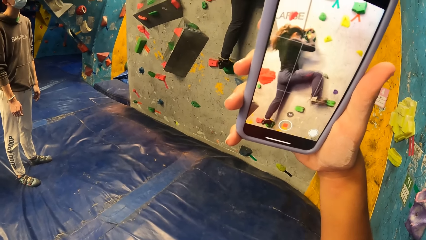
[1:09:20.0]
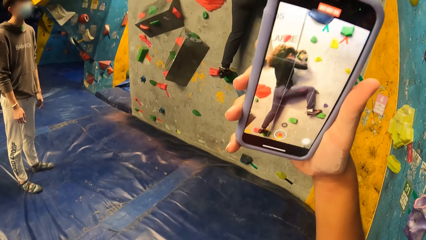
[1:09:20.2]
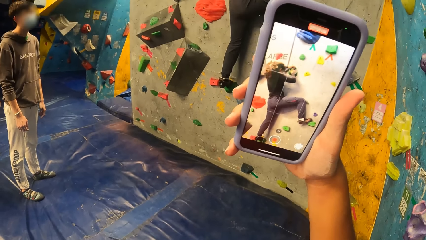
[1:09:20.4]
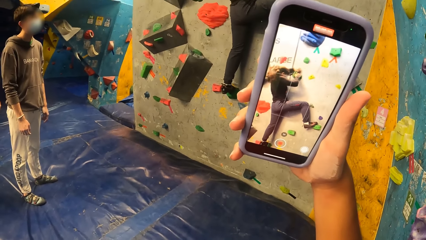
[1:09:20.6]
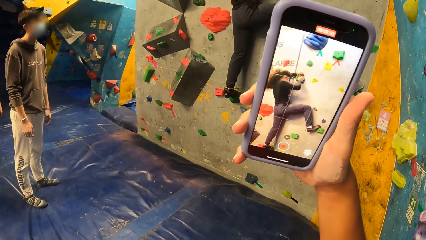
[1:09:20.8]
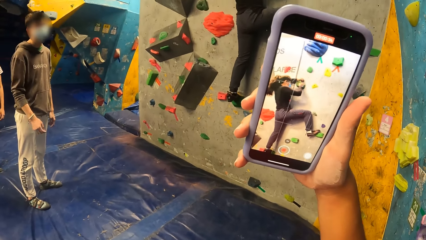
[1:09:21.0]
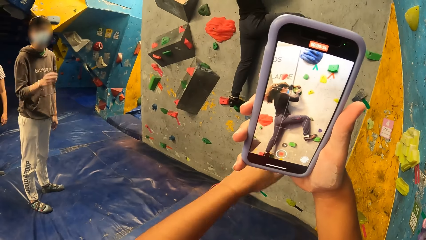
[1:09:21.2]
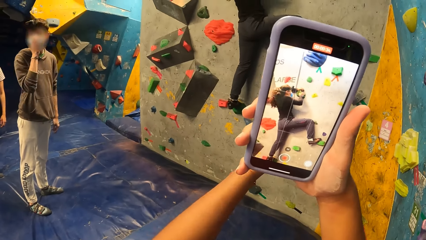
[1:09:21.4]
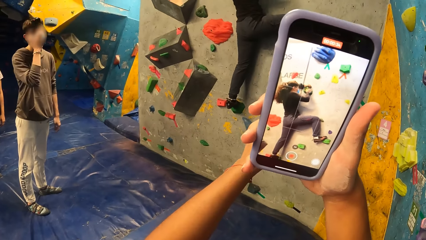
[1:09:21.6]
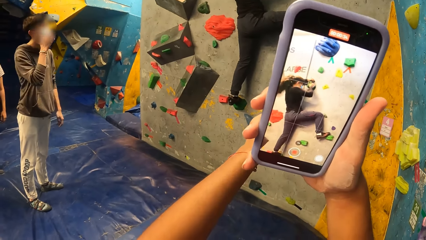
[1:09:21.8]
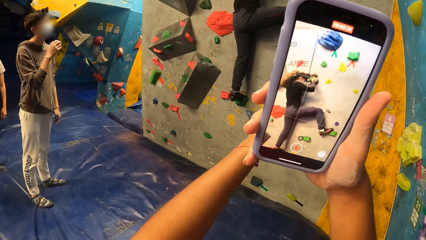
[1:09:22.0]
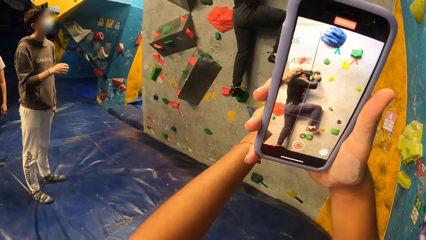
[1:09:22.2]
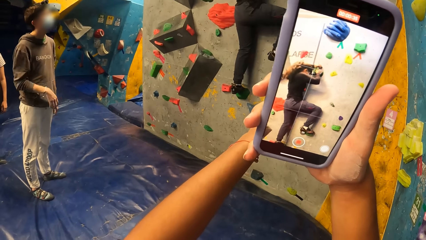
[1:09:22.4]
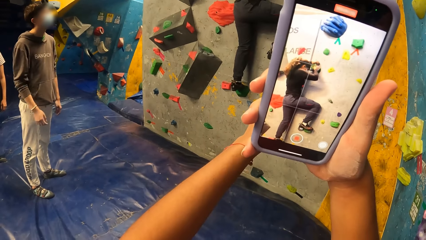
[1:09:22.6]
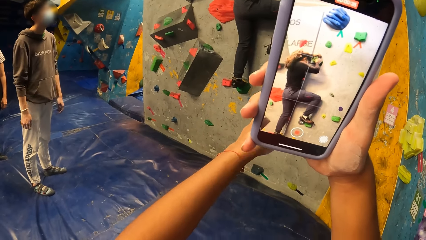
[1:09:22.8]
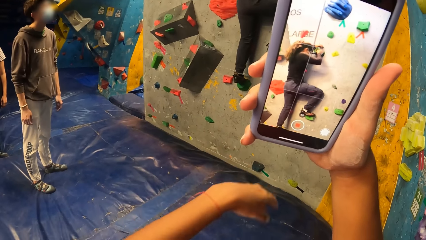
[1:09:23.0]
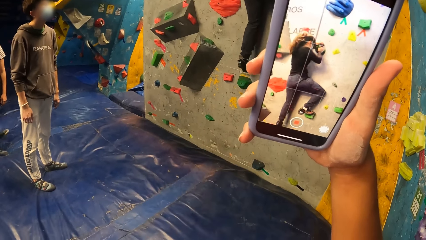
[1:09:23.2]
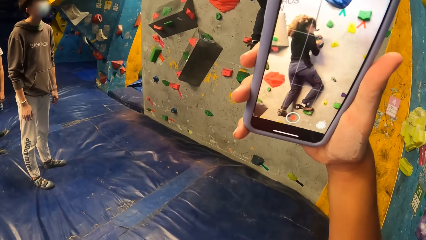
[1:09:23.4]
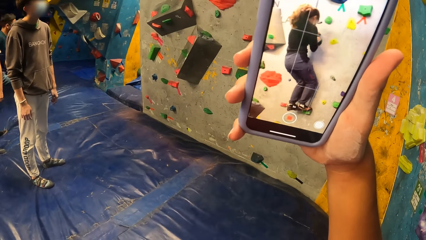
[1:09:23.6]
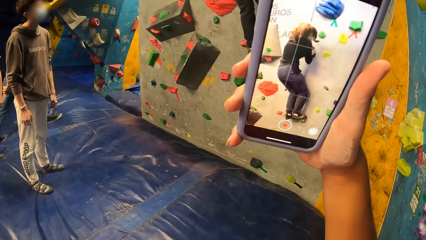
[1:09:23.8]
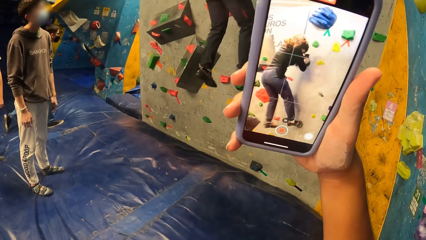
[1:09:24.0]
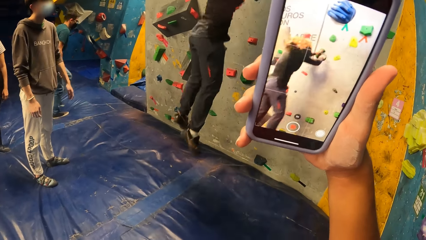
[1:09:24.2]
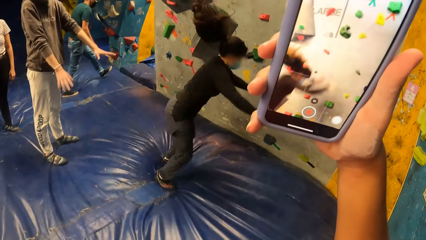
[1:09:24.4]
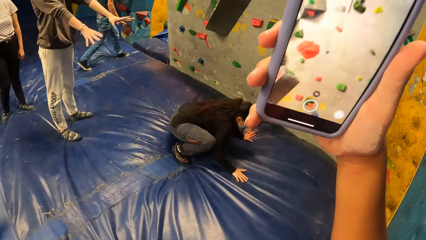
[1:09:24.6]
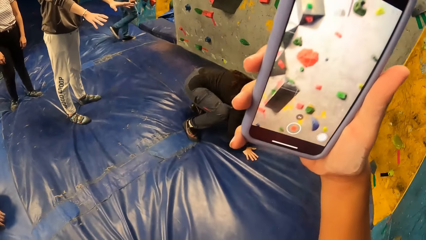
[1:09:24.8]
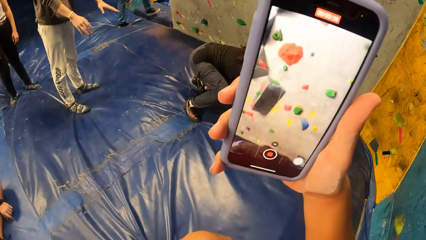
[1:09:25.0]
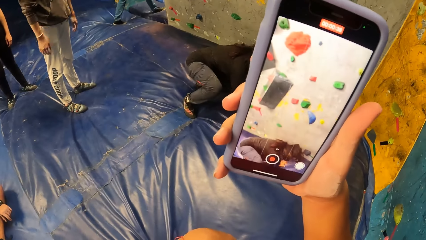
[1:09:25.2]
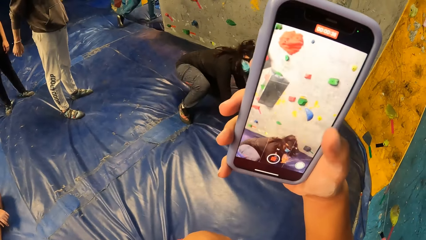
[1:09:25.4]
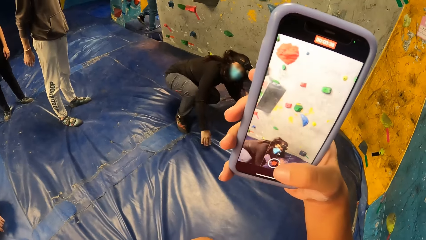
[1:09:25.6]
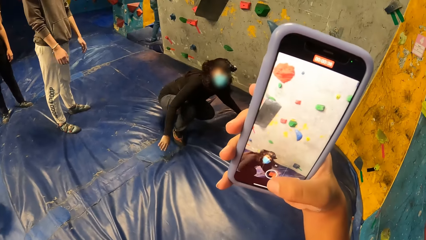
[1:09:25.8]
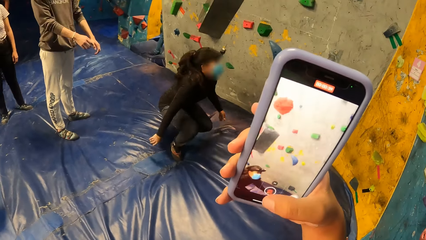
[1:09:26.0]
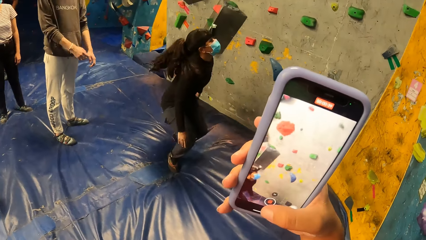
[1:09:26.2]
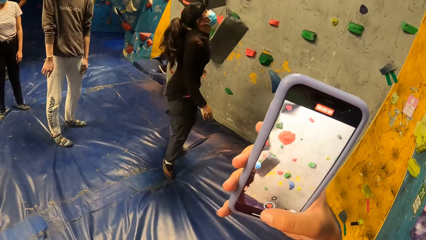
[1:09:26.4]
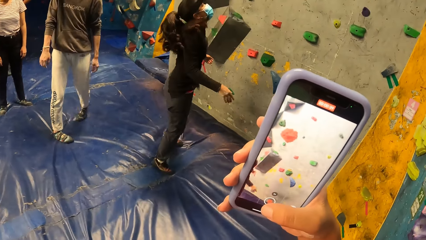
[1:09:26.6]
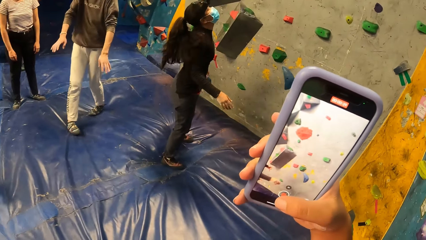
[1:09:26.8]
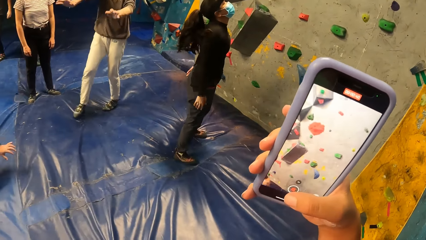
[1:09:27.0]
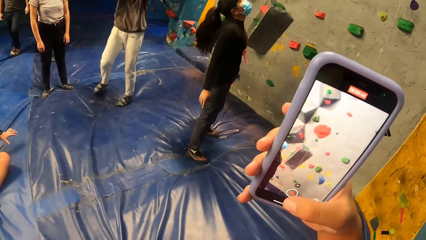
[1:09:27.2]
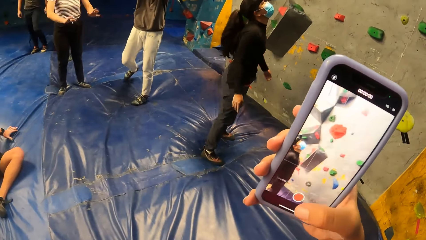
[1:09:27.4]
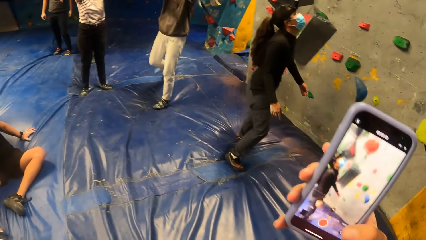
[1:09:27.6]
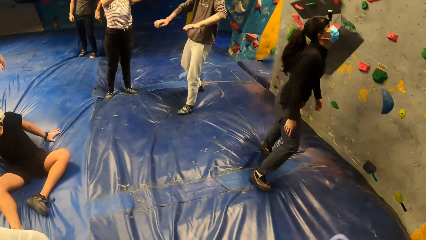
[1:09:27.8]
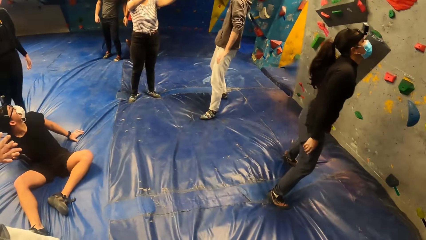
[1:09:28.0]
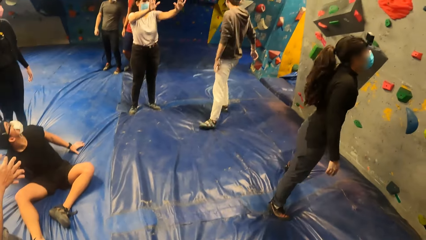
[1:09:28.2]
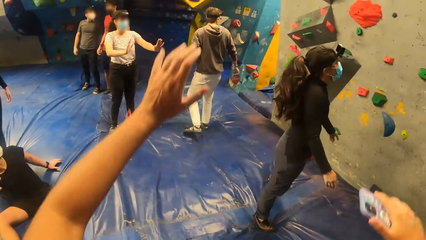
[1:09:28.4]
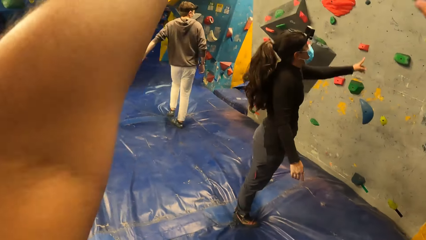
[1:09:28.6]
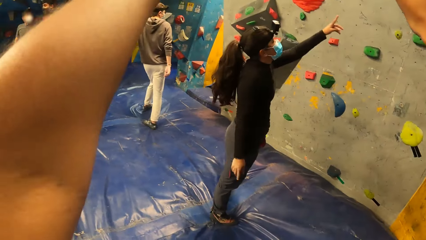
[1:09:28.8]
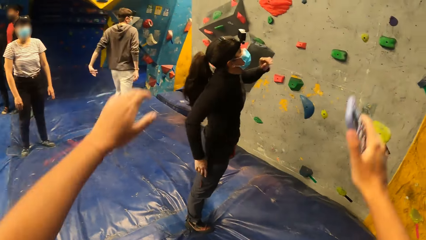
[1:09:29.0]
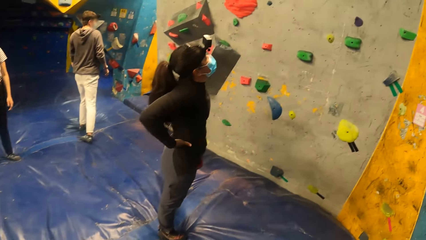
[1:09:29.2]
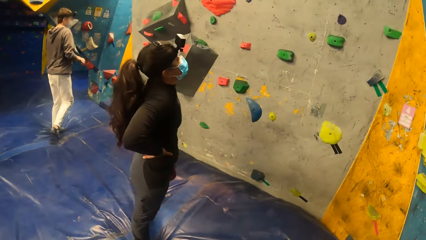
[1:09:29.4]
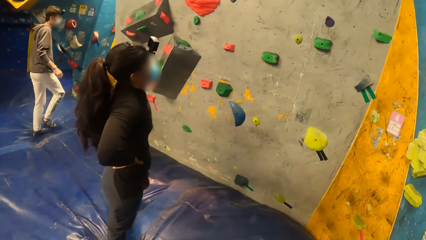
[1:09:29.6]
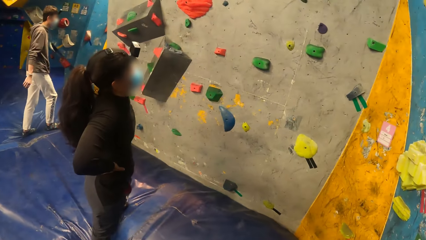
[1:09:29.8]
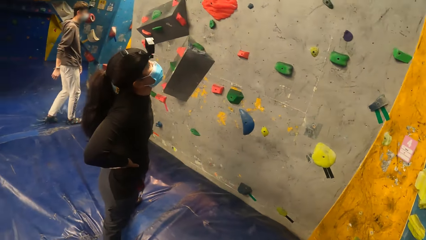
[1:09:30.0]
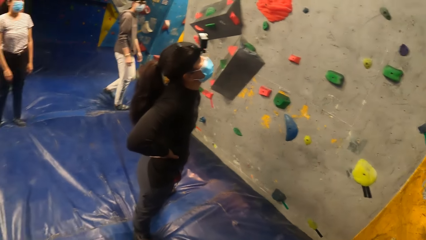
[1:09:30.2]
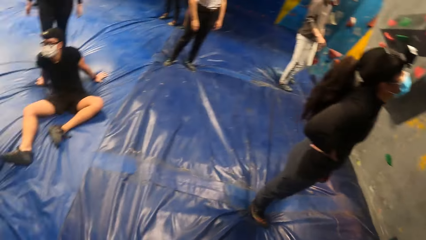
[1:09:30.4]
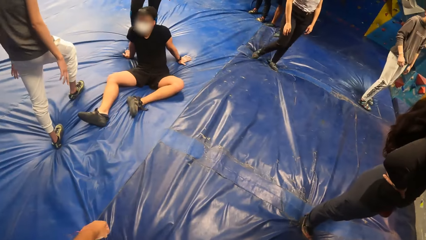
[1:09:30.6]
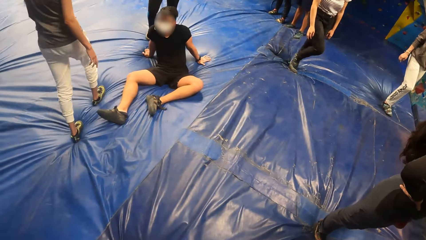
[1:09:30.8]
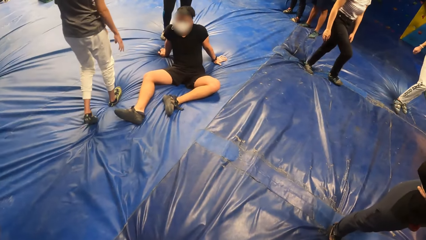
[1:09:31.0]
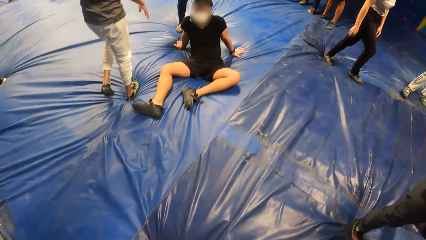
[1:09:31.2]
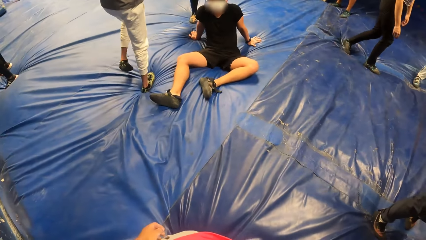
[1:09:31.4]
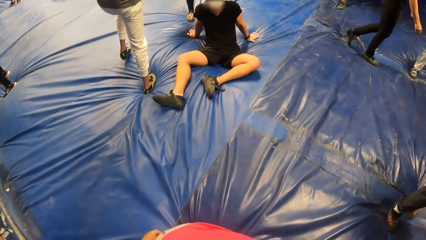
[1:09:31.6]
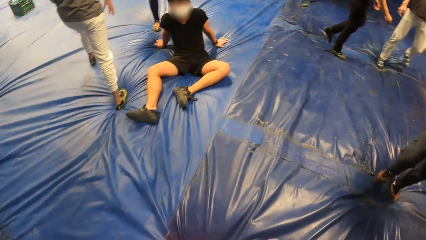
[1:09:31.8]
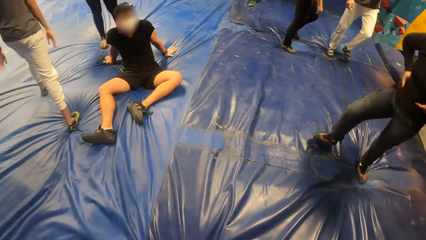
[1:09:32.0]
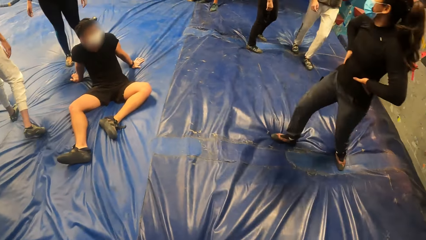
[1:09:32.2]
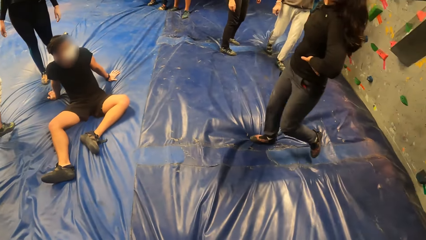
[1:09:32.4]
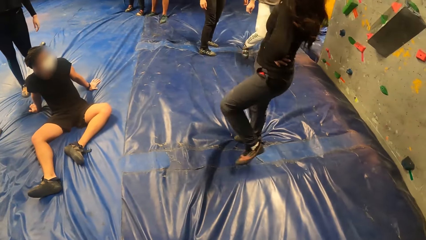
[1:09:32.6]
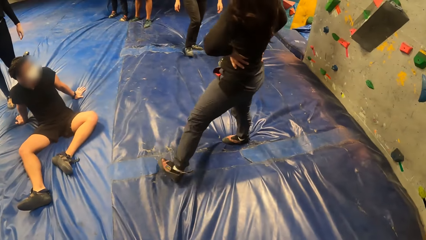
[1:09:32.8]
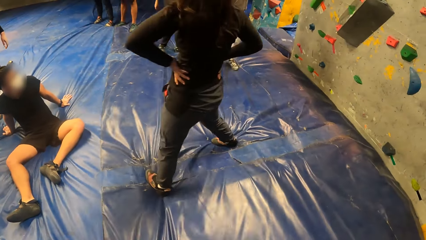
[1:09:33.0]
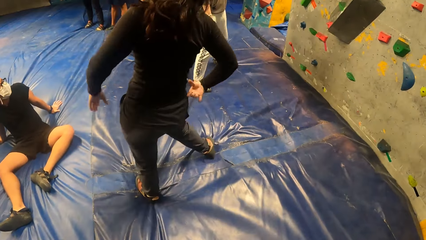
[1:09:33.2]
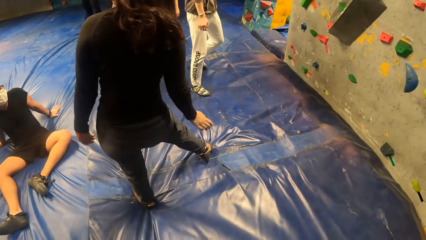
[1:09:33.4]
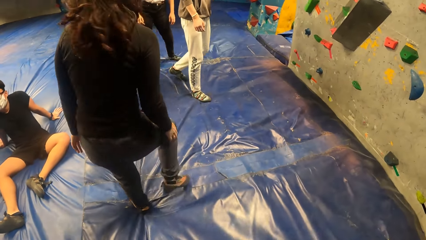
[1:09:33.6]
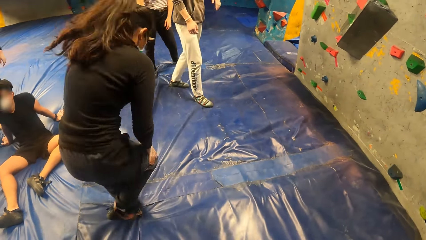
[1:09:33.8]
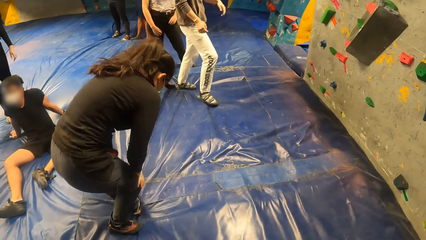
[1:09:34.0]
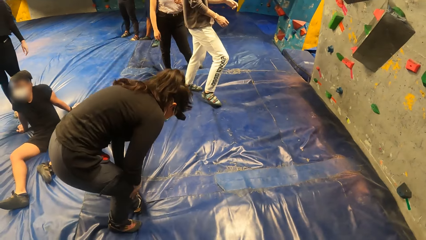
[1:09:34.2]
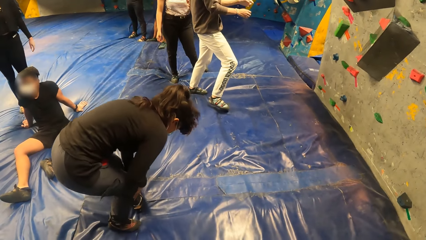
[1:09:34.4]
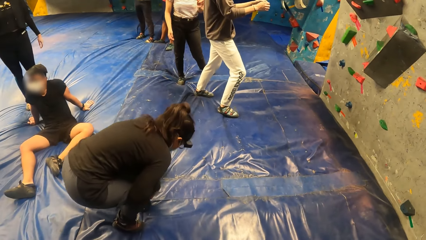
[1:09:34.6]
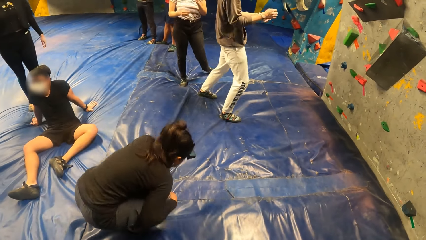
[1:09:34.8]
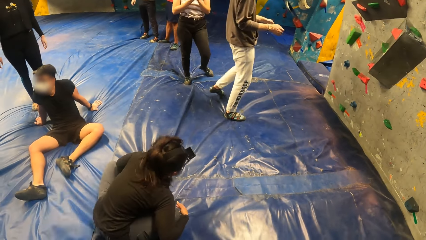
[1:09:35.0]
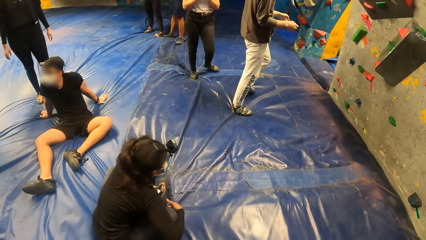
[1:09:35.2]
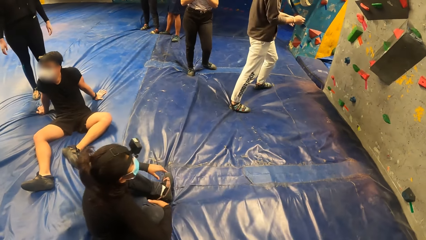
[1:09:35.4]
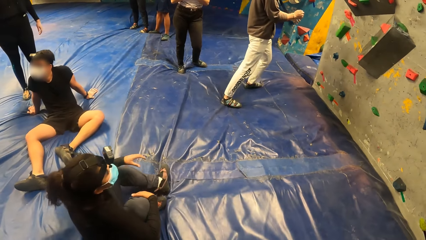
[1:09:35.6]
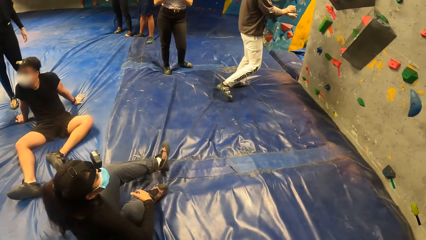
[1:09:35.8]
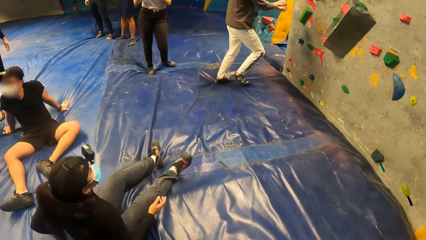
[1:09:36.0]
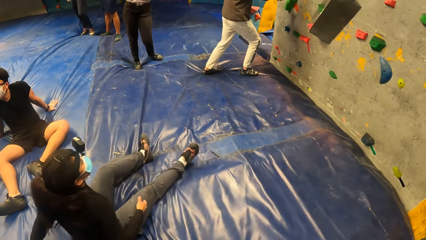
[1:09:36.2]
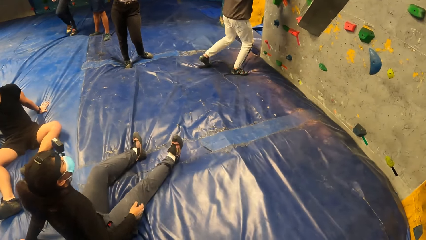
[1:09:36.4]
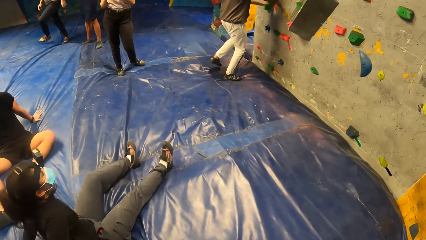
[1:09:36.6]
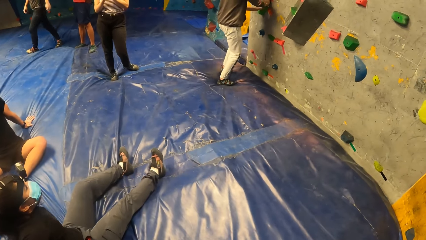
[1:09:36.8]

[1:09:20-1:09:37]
The camera wearer points her left hand towards the bouldering wall and drops her left hand. She takes a video with the phone. A woman jumps from the bouldering wall to the bouldering mat and stands from the bouldering mat. The camera wearer pauses the video. She raises both hands and drops both hands. She looks around. The woman sits on the bouldering mat.
